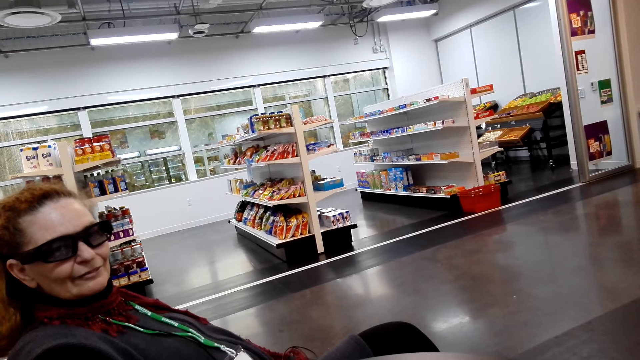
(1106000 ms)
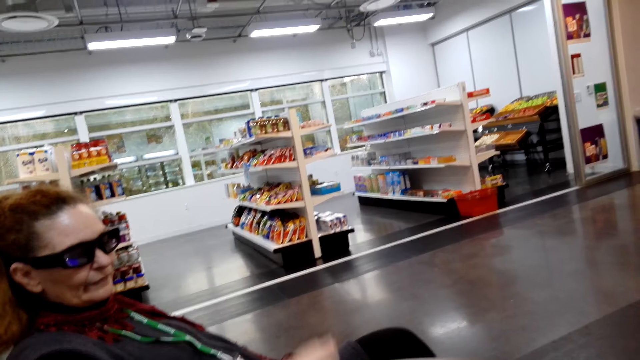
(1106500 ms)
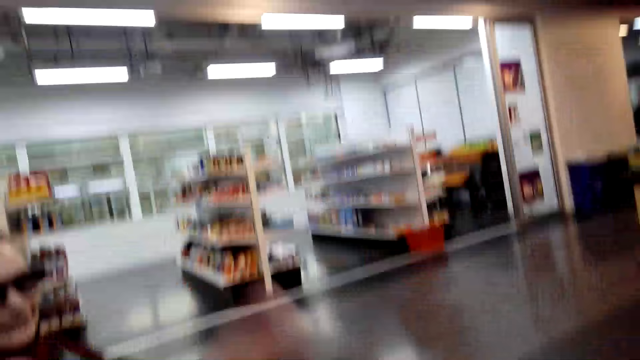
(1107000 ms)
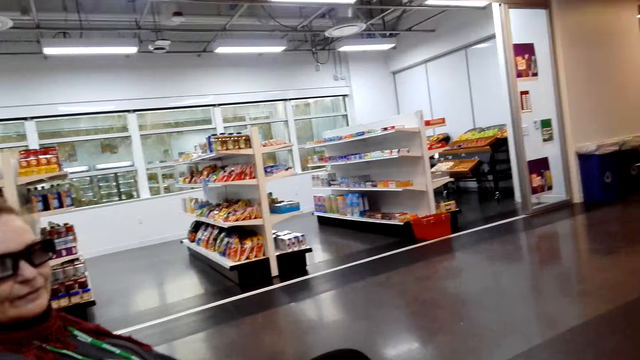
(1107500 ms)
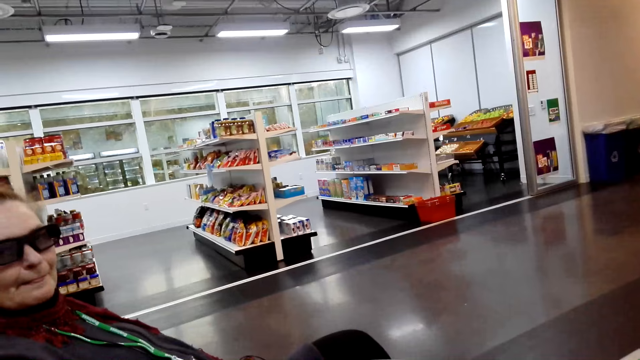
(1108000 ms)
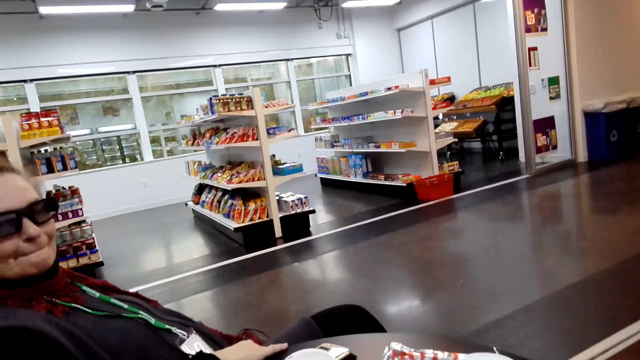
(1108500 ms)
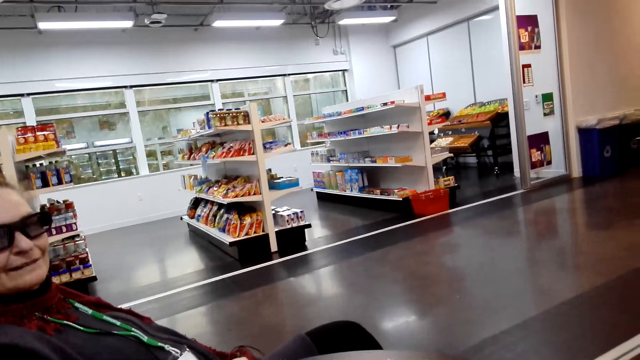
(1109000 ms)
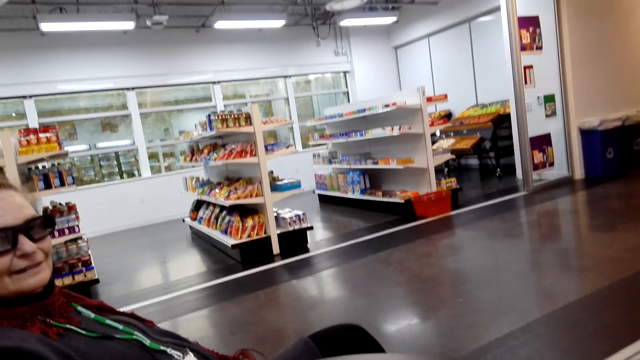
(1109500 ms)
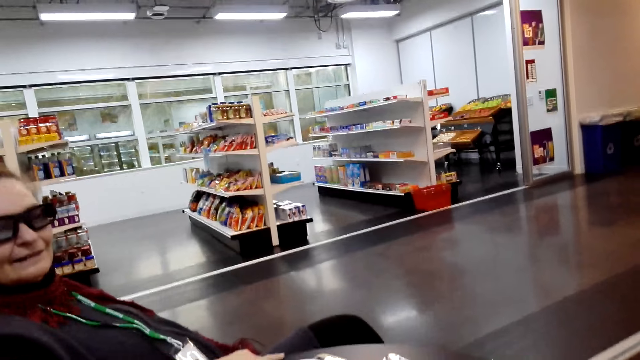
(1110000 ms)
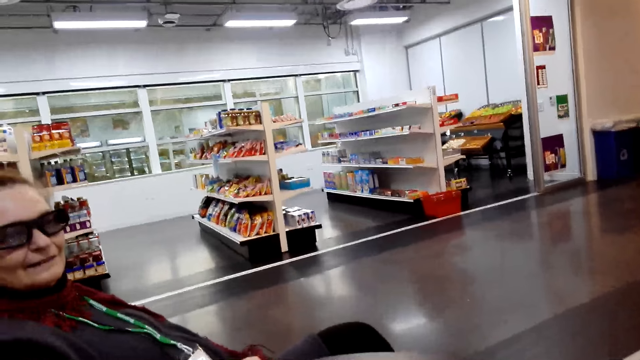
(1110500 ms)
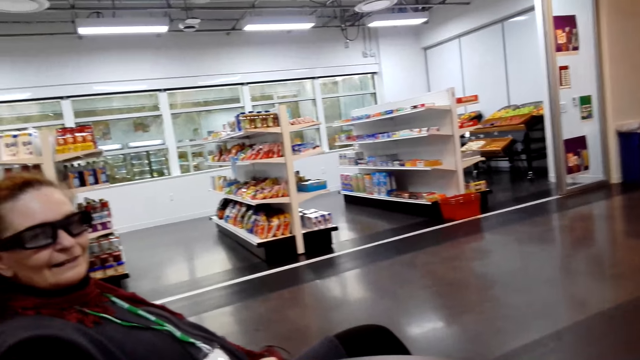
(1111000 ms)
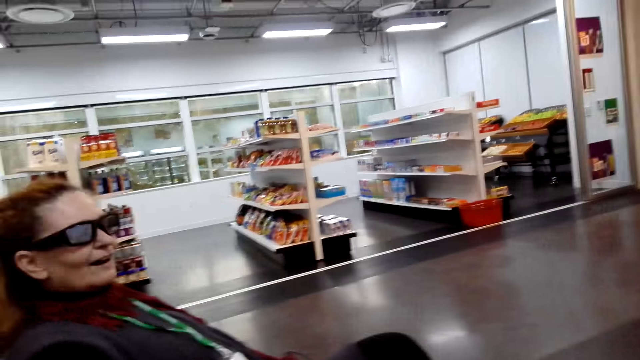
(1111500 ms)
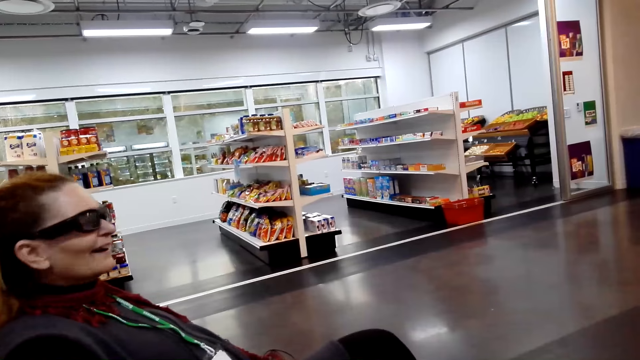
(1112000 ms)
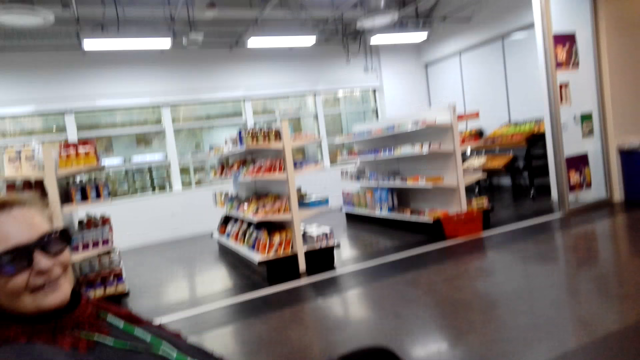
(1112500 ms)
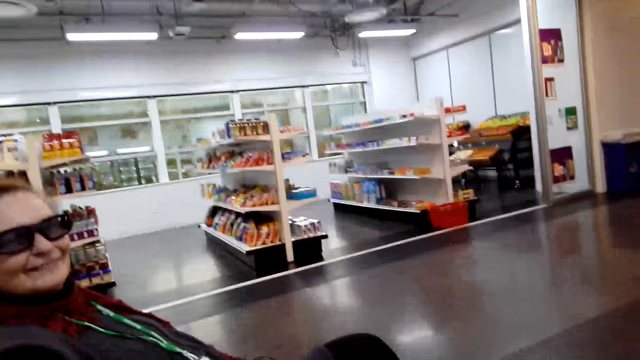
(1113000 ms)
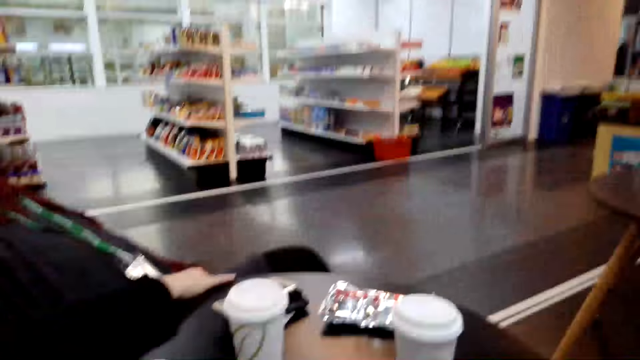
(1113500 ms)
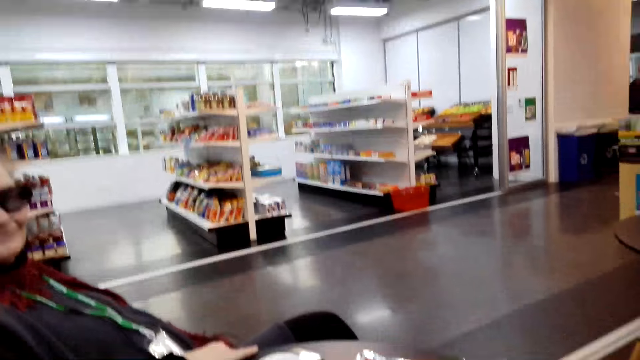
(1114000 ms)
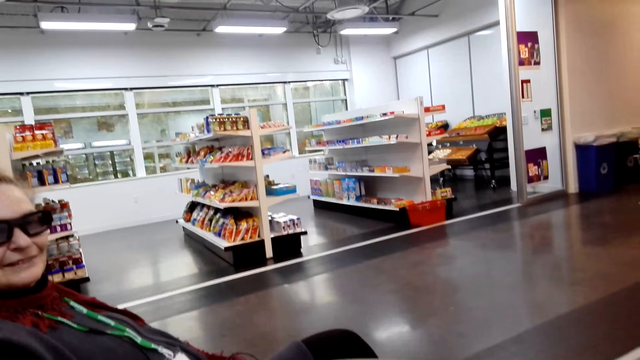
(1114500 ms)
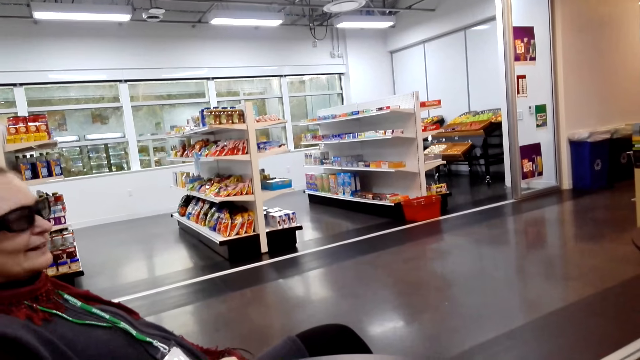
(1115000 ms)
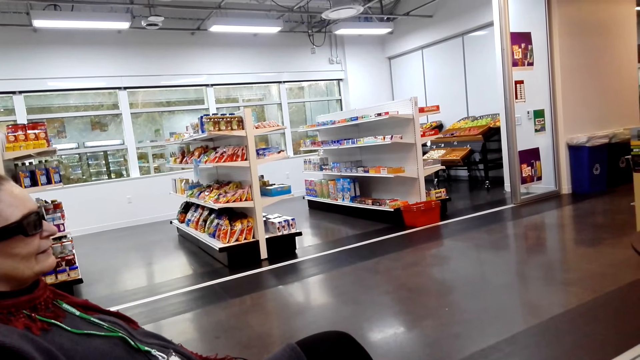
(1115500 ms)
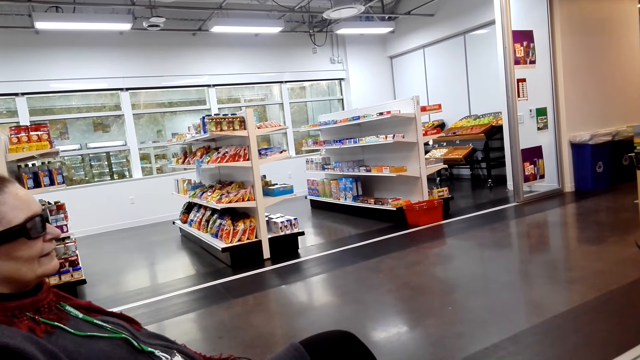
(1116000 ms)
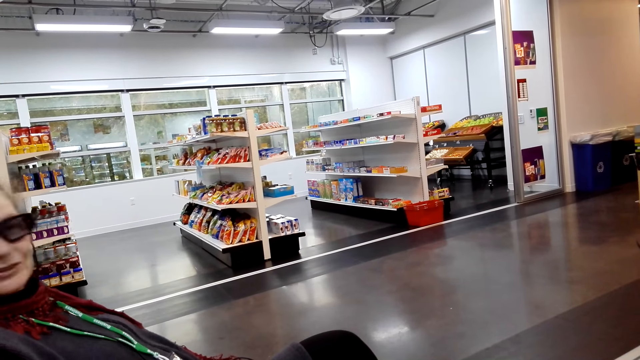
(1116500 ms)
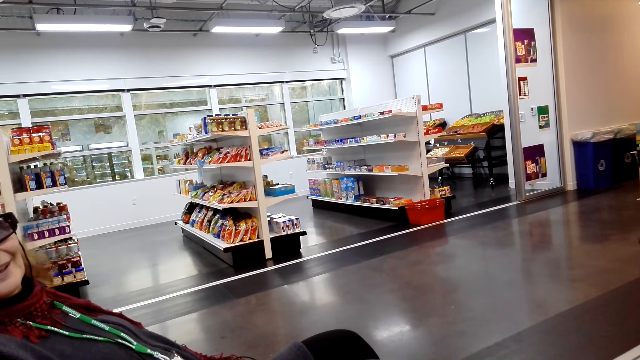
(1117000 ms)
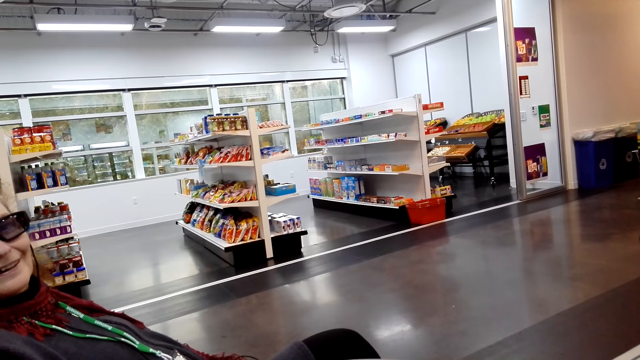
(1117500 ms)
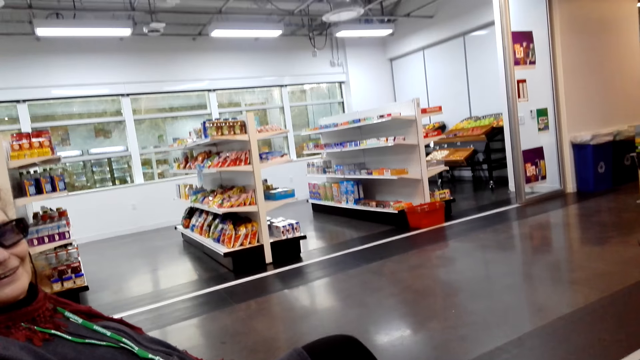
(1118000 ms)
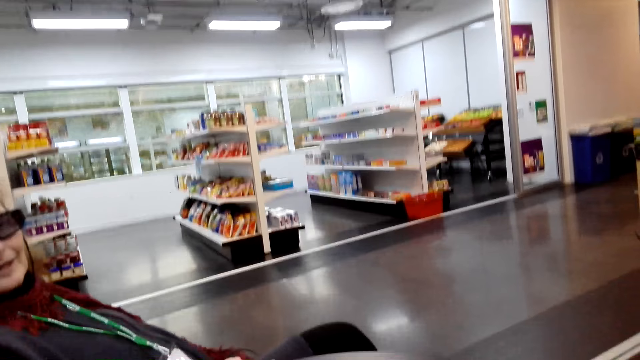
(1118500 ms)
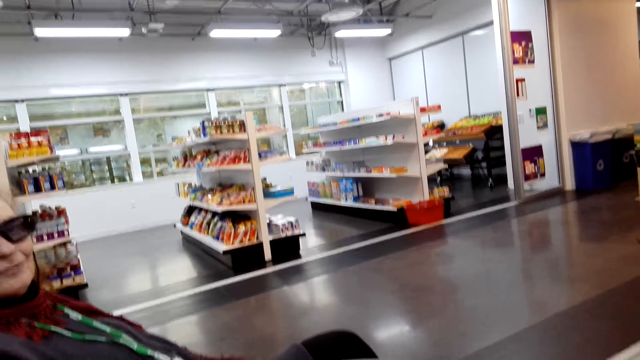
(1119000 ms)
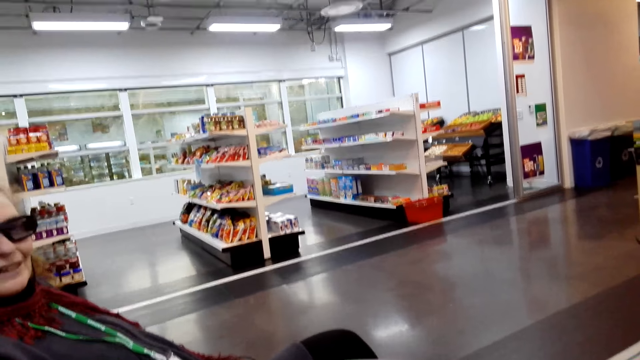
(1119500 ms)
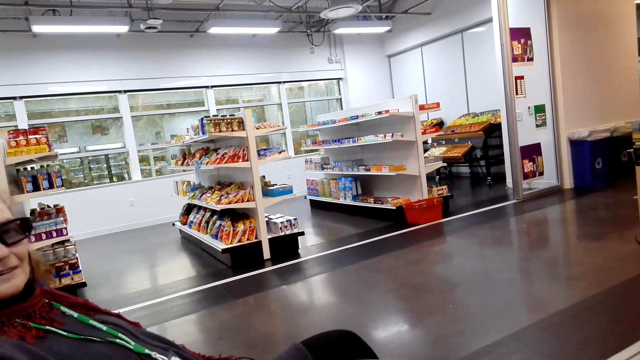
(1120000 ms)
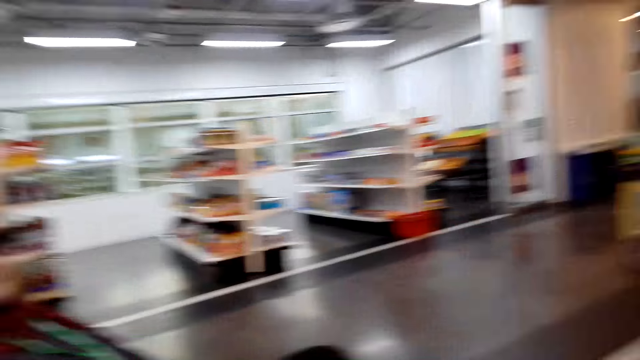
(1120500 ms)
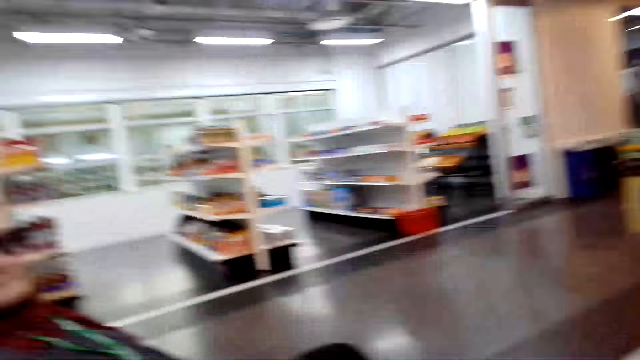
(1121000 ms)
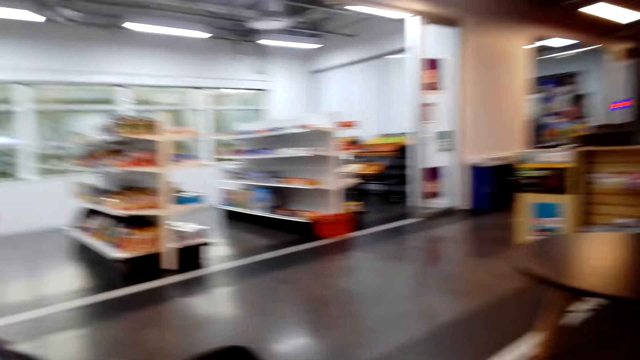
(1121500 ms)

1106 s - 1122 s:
The camera wearer converses with a woman. The woman converses with the camera wearer.

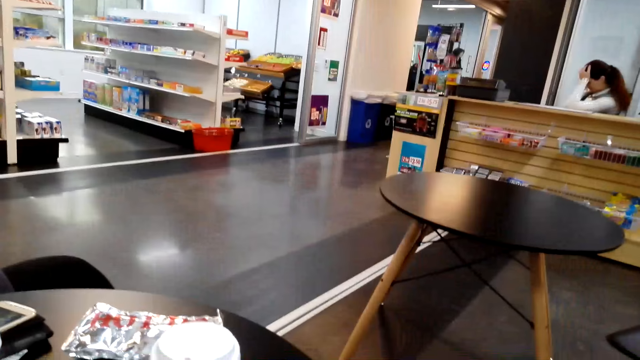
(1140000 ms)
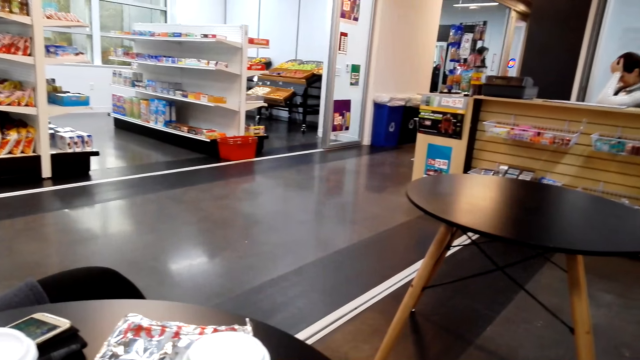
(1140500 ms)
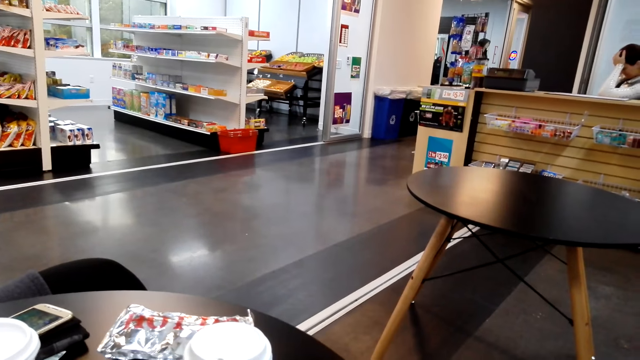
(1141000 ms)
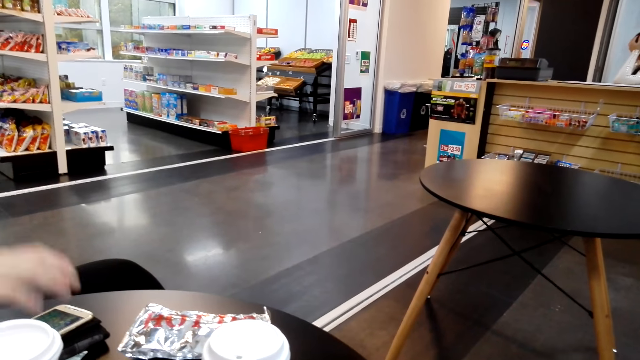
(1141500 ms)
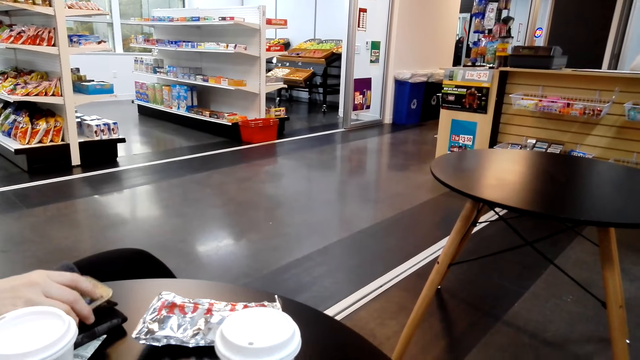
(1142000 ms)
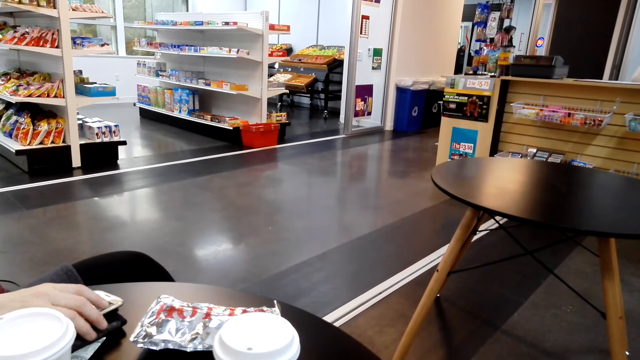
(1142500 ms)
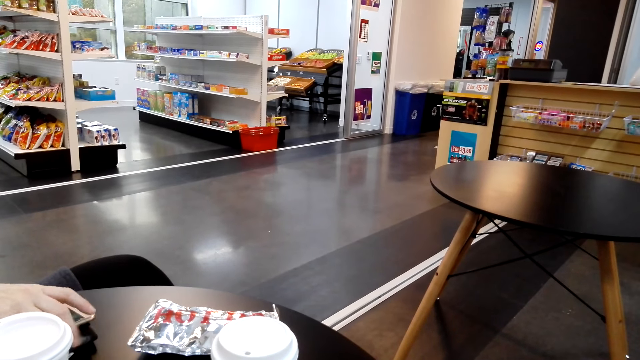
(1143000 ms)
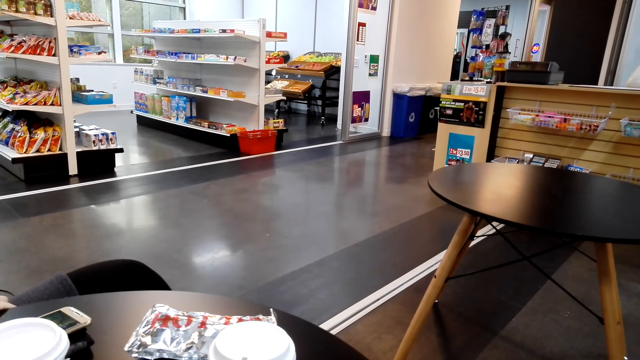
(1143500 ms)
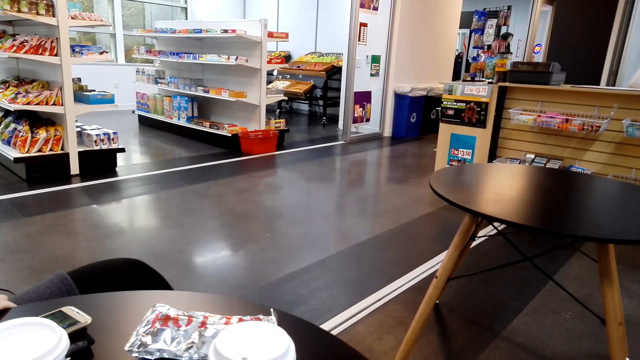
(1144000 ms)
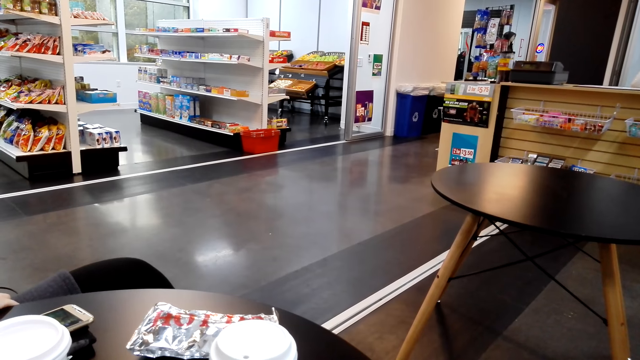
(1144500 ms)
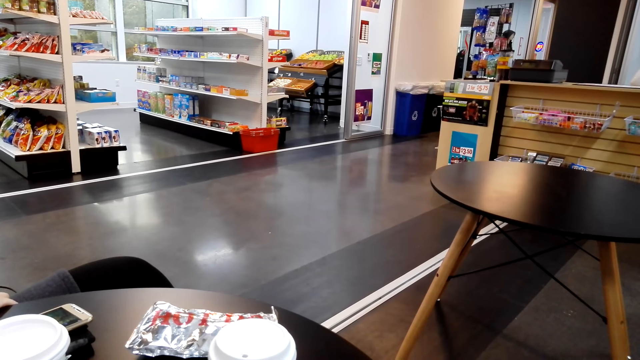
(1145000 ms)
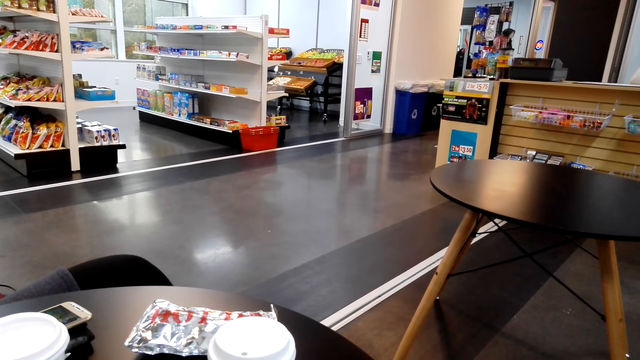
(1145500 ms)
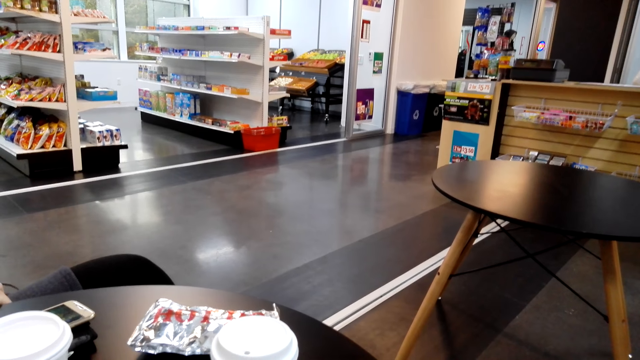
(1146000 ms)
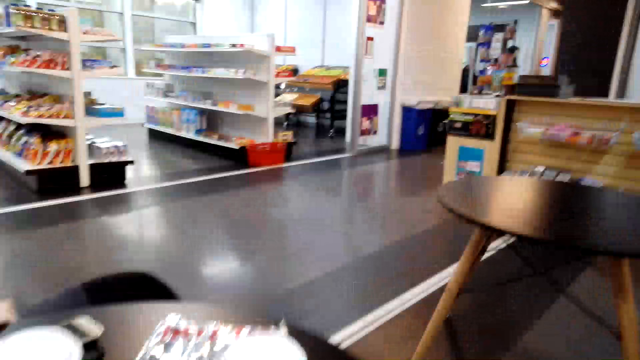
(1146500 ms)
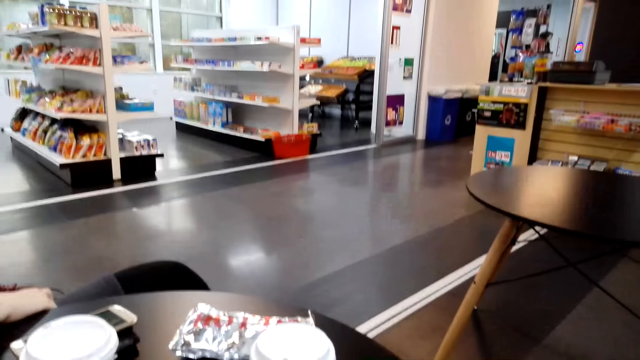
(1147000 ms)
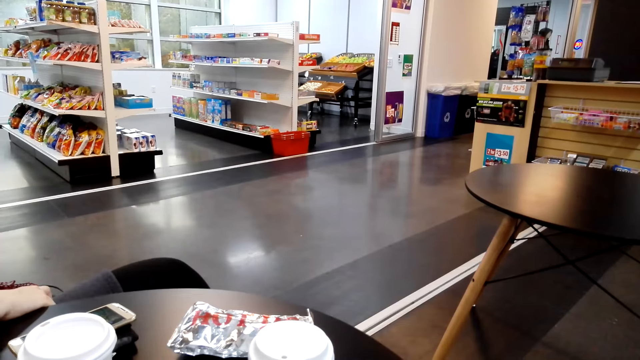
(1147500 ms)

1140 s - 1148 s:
A woman touches the cellphone on the table. The camera wearer converses with the woman.
